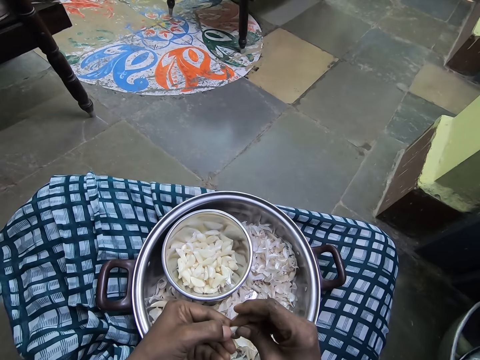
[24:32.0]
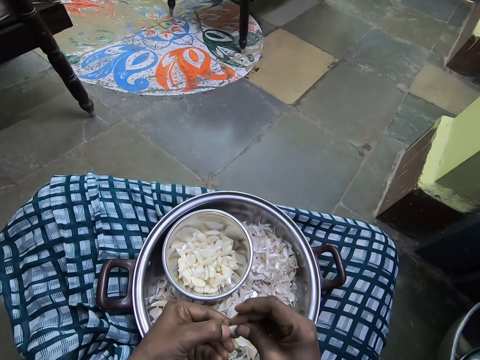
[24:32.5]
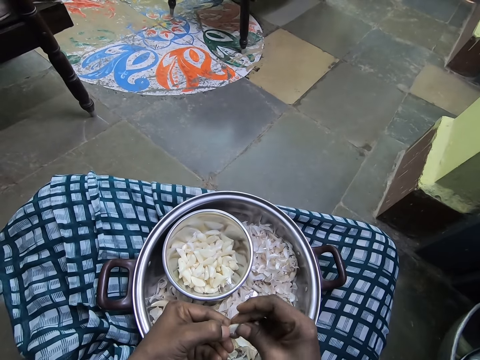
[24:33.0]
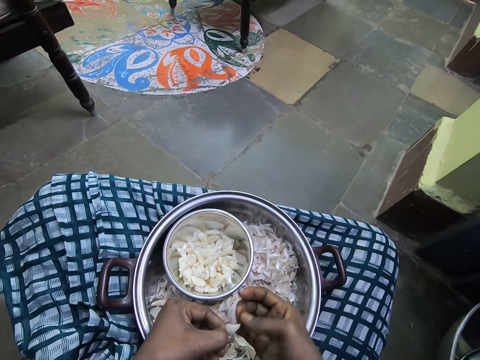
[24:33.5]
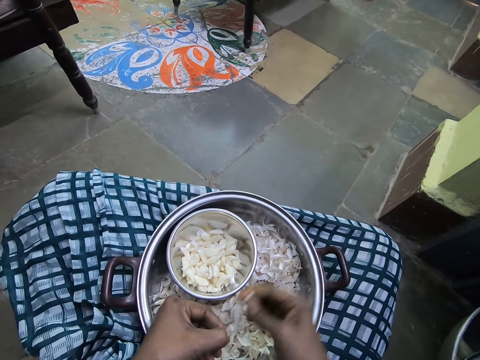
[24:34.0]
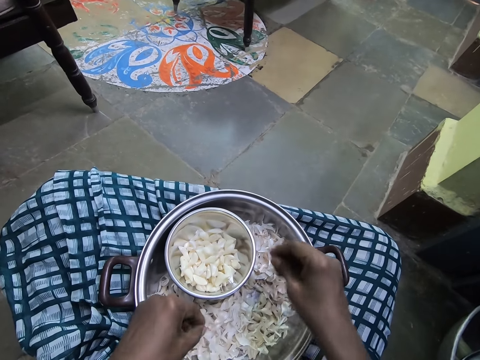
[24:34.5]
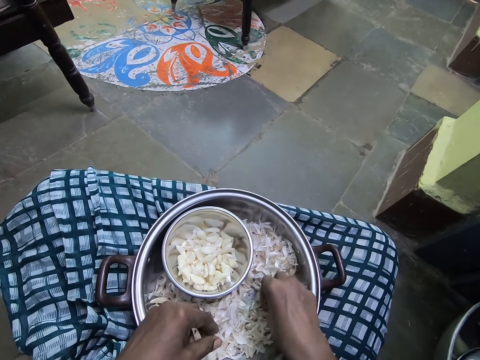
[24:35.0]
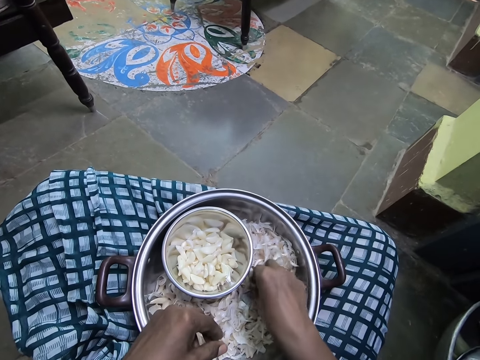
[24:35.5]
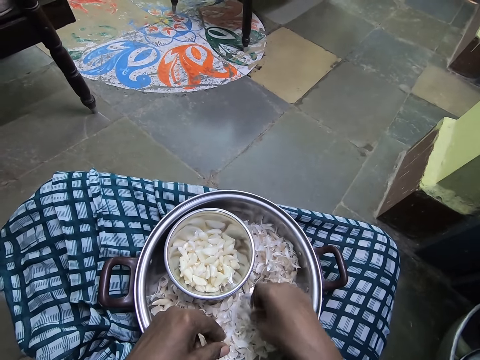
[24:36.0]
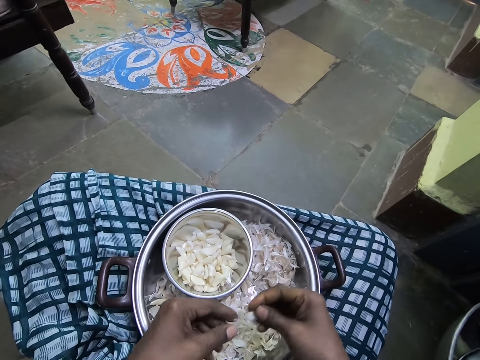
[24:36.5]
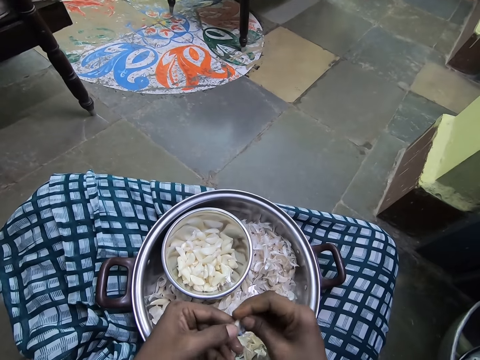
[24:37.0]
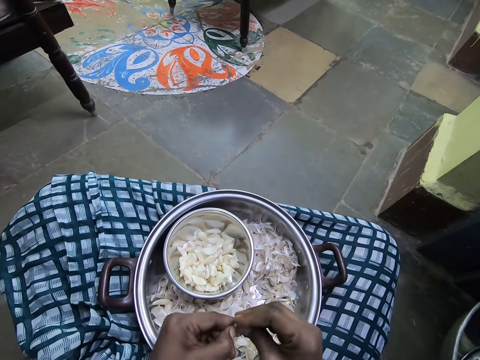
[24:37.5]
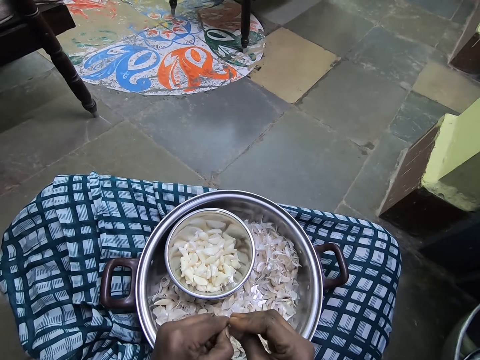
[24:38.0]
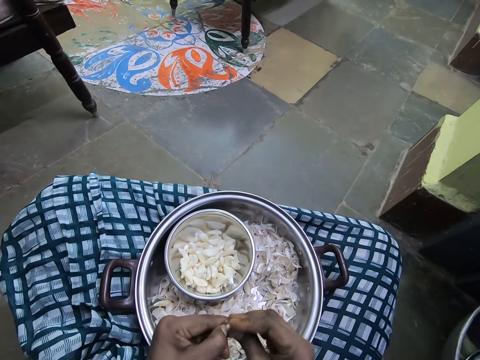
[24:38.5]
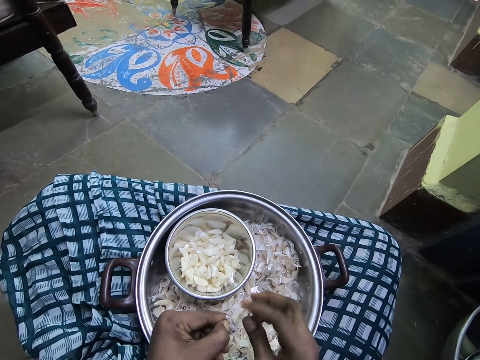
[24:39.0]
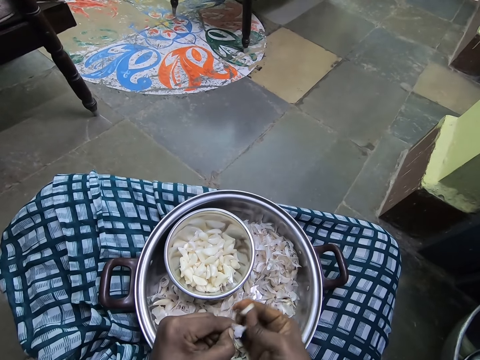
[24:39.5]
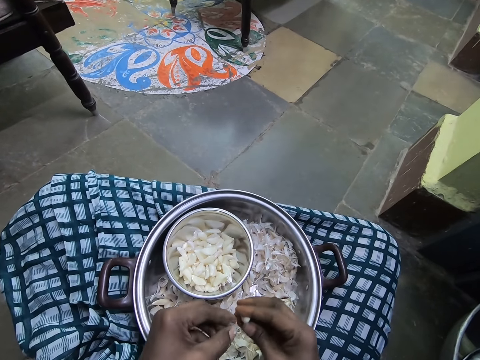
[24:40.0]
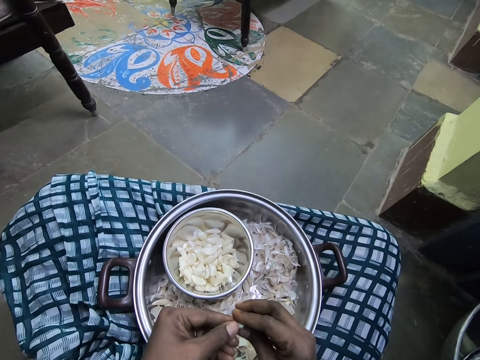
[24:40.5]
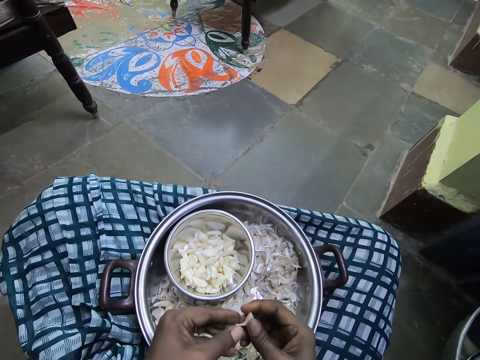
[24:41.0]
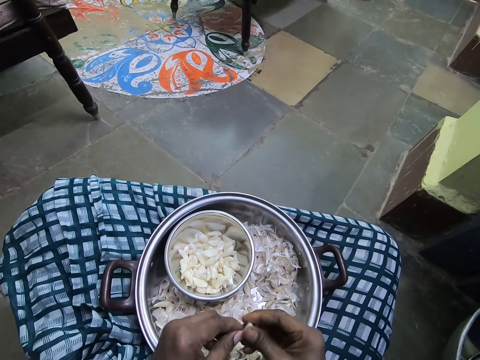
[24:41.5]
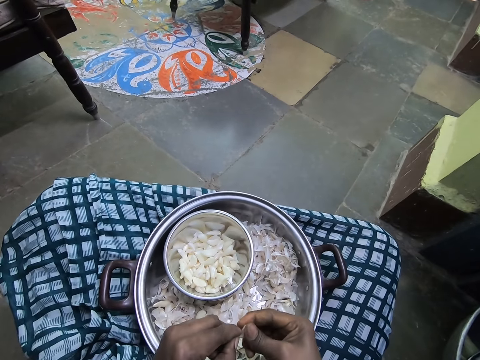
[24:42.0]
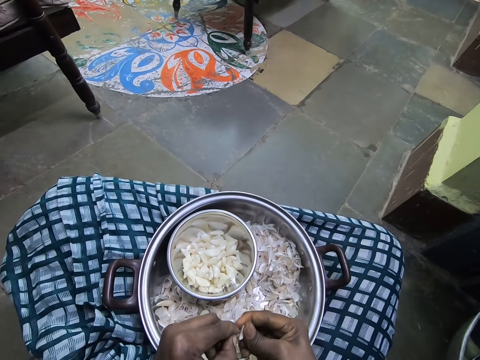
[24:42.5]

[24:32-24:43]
The camera wearer puts the peeled garlic in a bowl. They pick the garlic from the tray and peel the garlic.

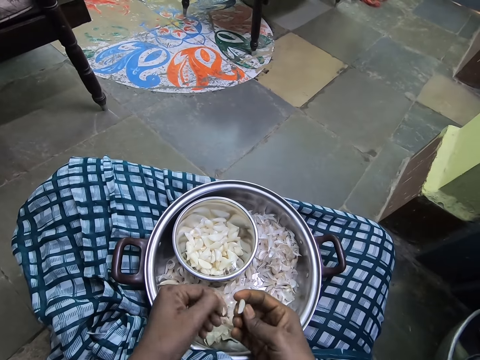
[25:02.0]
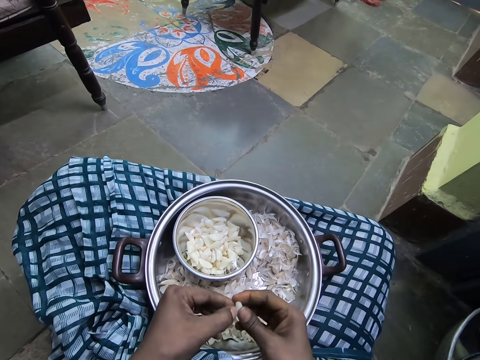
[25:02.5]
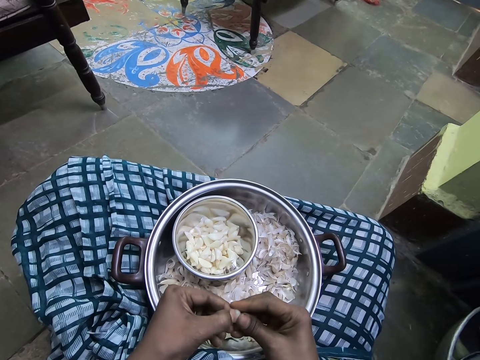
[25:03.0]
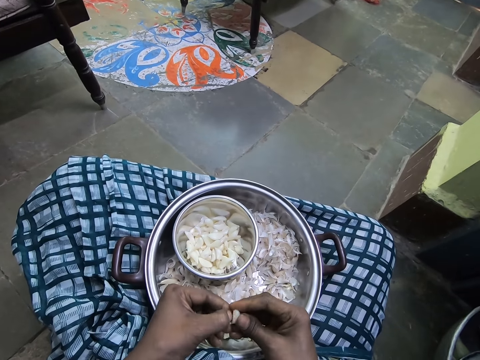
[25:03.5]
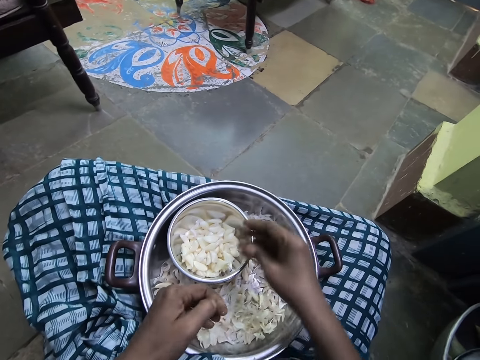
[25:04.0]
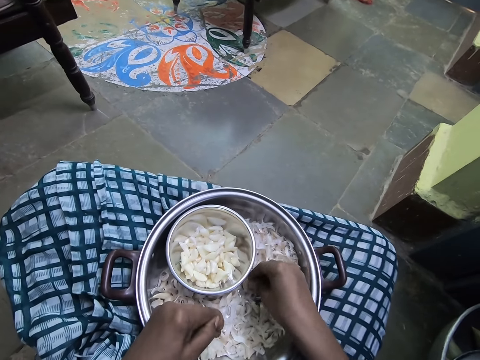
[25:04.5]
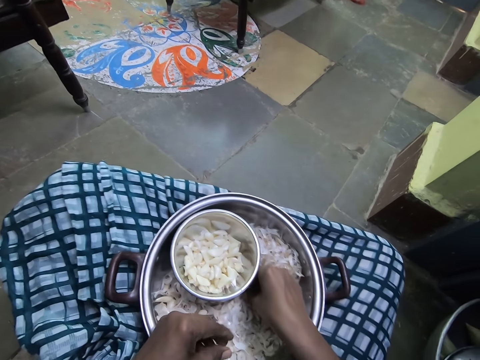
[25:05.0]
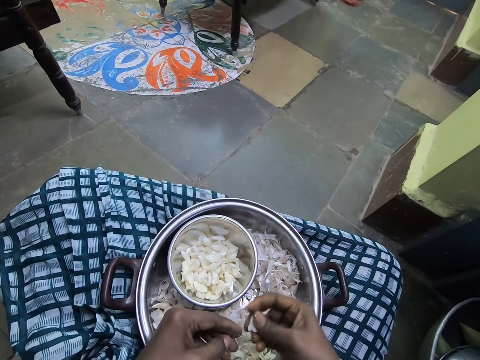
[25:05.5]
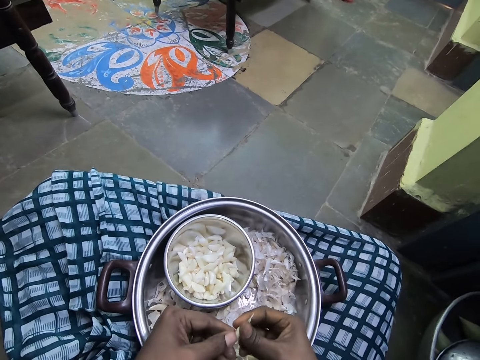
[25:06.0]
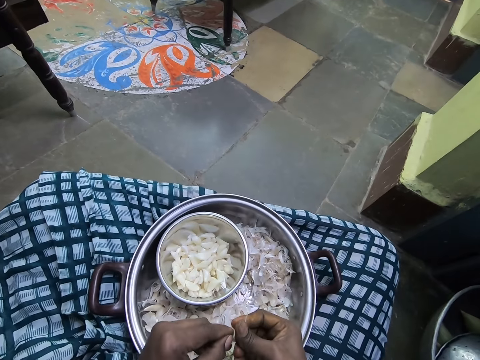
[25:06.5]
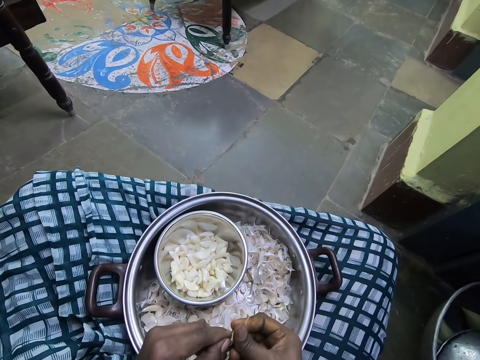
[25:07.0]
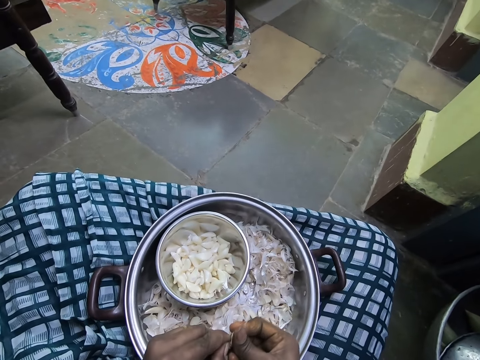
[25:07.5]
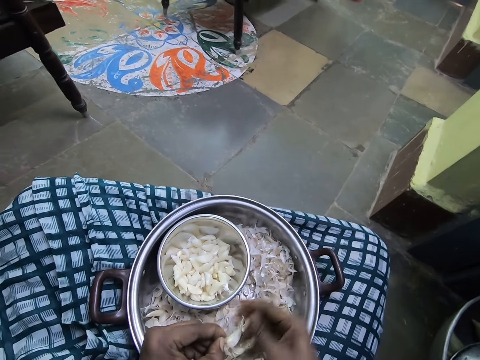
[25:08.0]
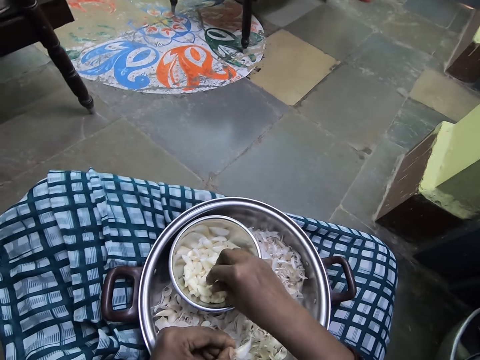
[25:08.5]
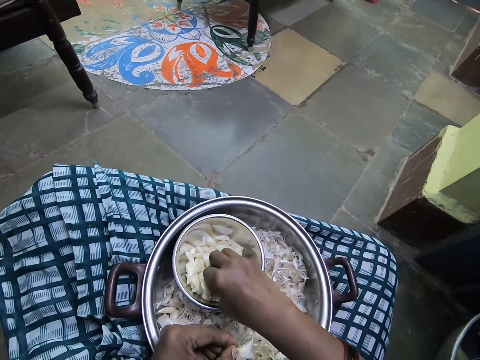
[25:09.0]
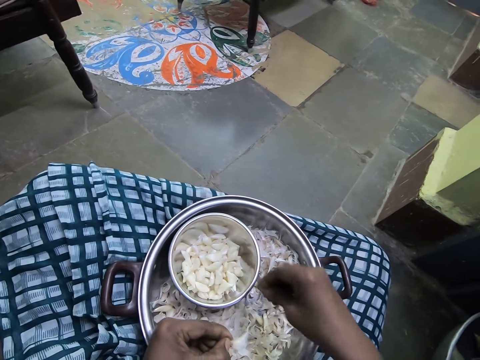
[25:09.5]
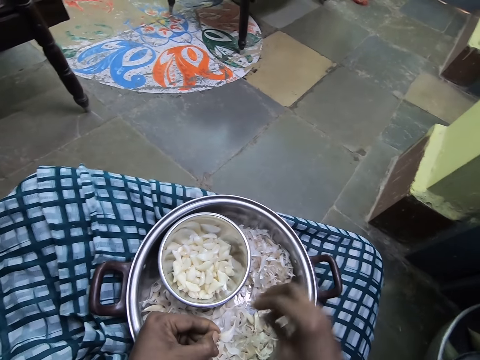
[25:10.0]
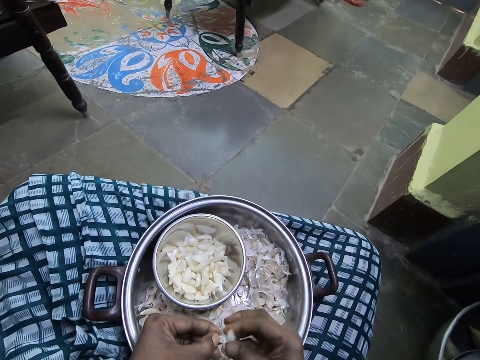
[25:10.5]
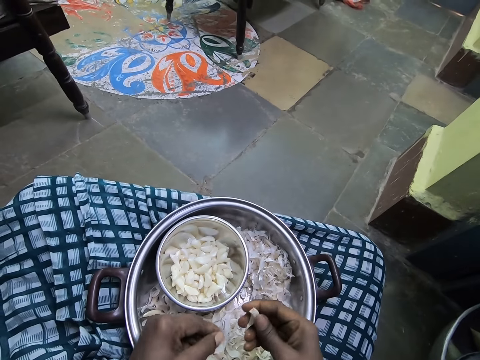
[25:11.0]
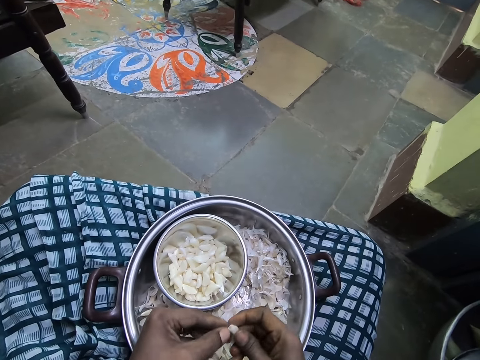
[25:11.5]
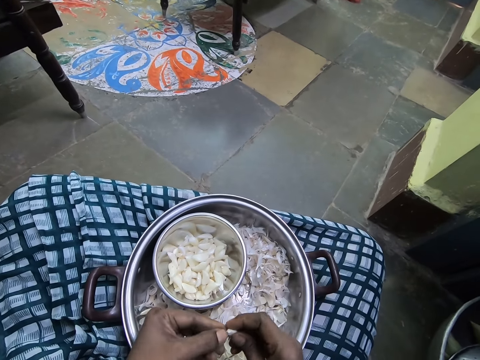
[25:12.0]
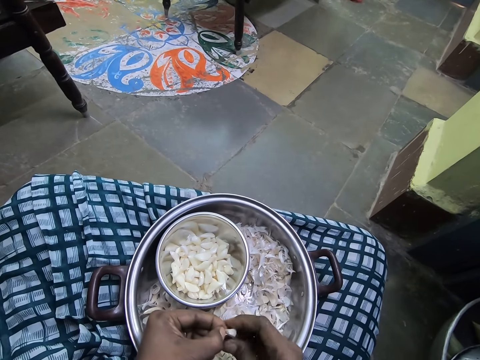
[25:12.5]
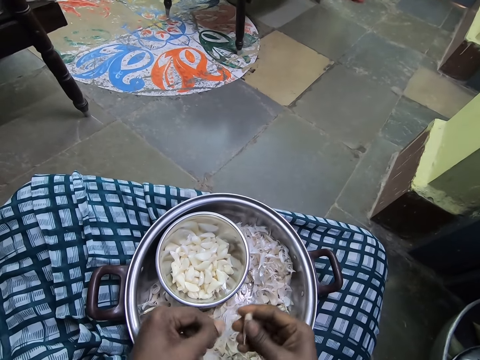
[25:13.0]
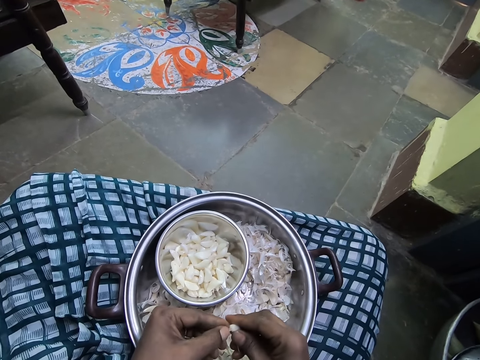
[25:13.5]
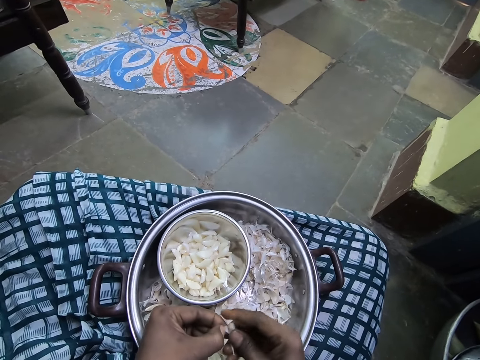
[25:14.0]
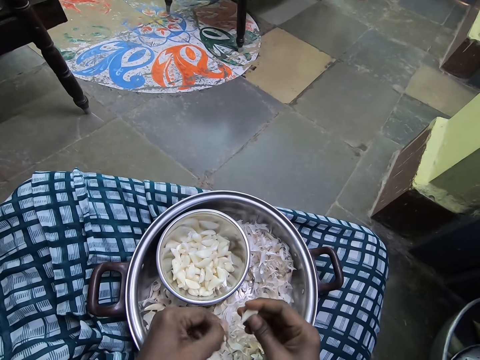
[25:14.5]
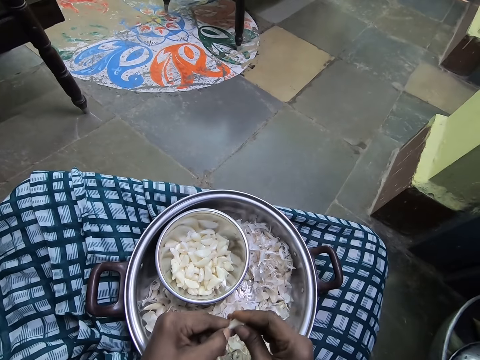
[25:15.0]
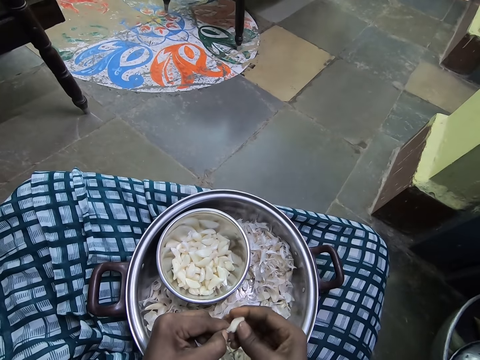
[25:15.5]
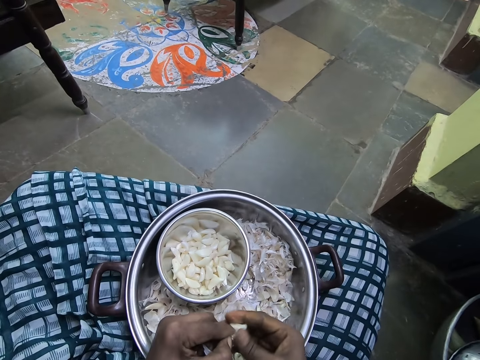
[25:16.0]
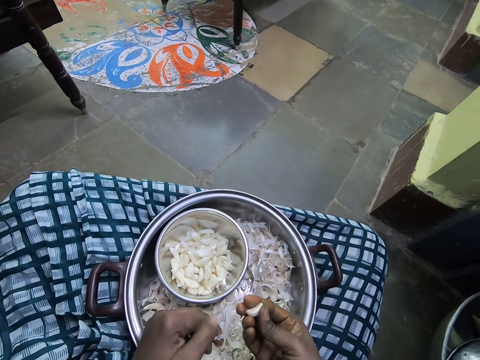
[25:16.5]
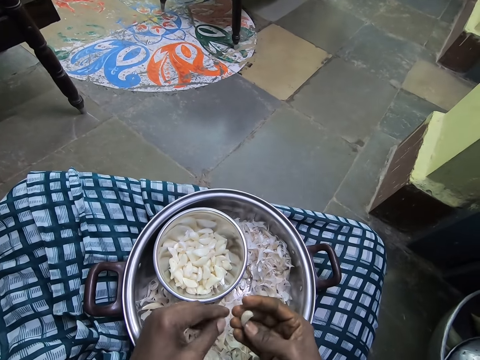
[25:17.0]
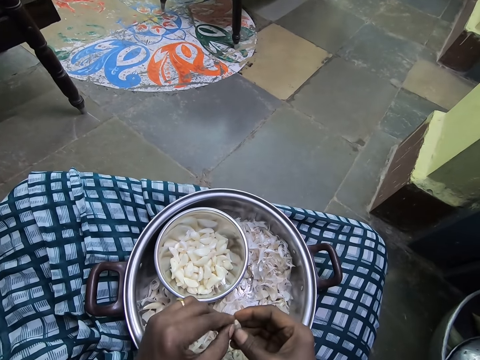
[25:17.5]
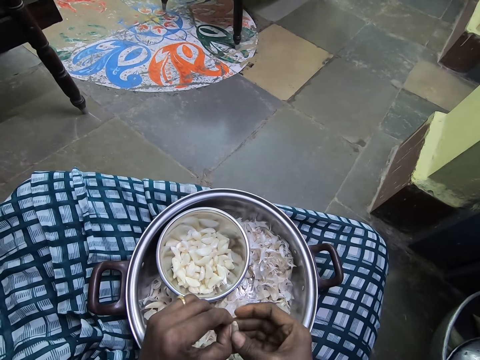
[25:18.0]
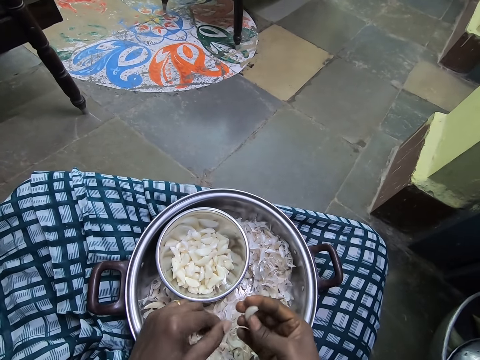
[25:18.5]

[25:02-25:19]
The camera wearer puts the peeled garlic in a bowl. They pick the garlic from the tray and peel the garlic. They remove the peel from the bowl. They peel the garlic.
